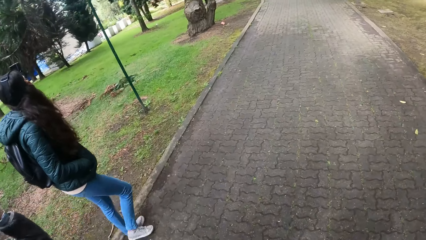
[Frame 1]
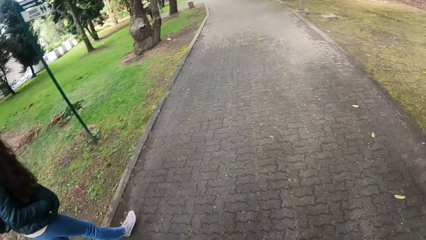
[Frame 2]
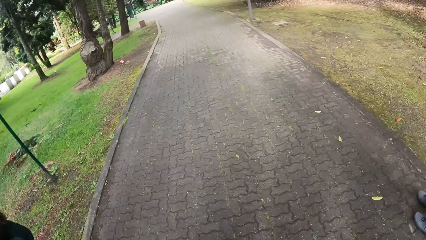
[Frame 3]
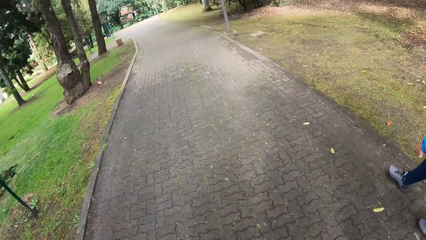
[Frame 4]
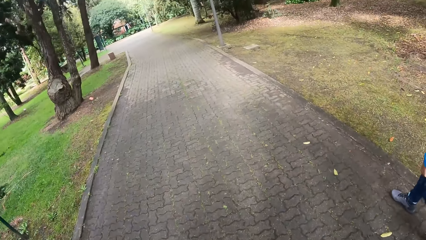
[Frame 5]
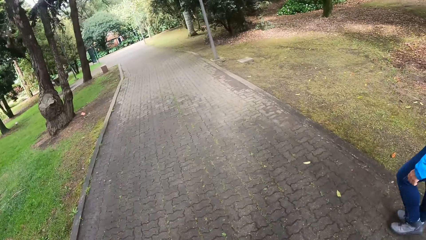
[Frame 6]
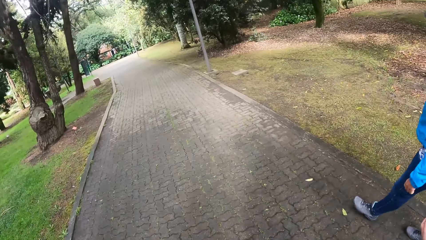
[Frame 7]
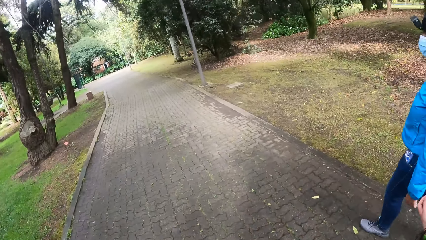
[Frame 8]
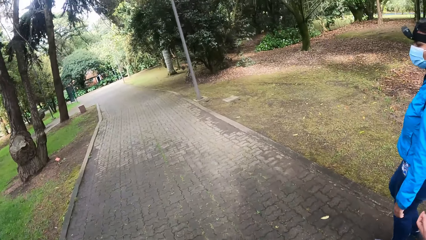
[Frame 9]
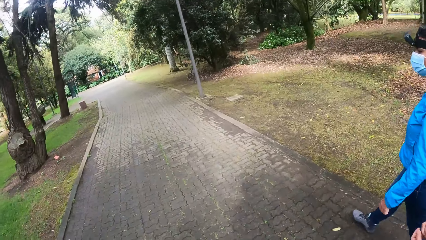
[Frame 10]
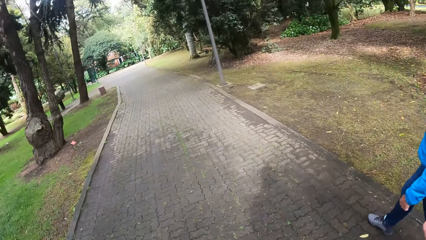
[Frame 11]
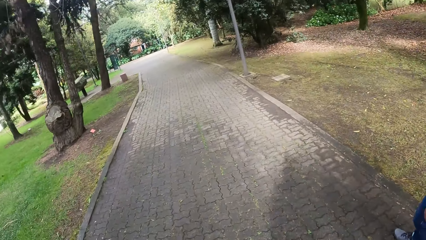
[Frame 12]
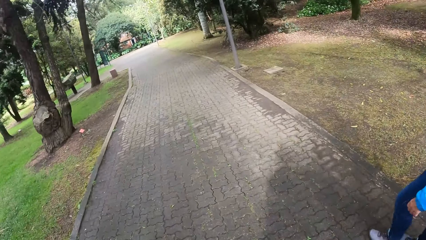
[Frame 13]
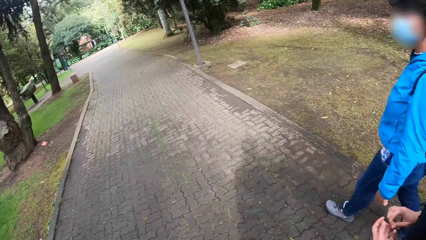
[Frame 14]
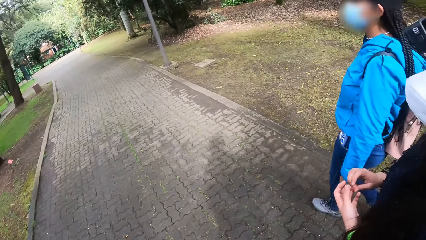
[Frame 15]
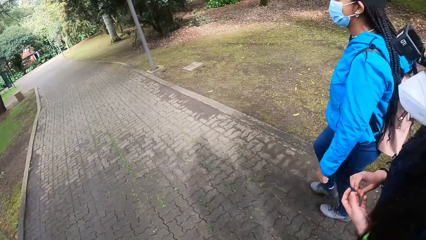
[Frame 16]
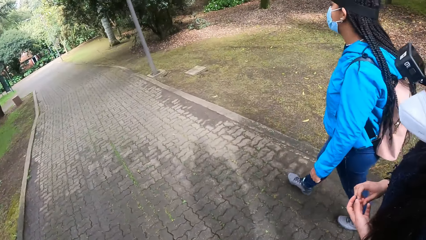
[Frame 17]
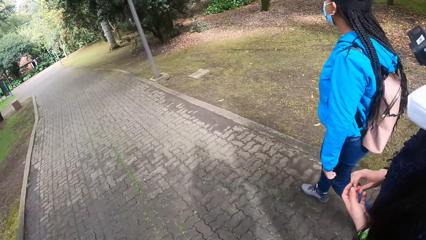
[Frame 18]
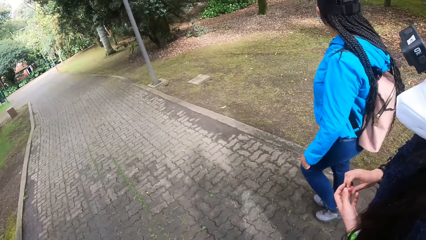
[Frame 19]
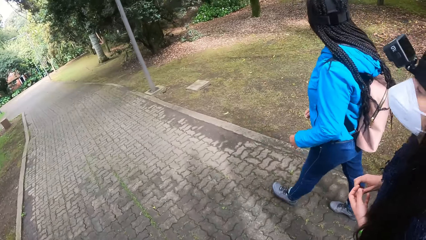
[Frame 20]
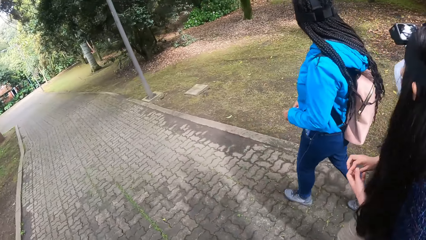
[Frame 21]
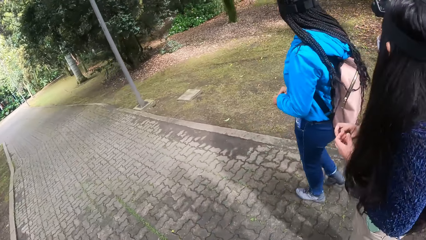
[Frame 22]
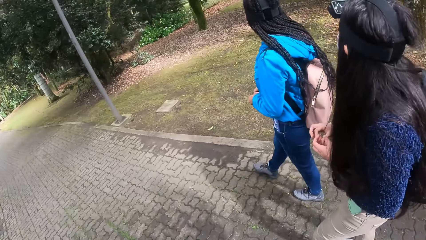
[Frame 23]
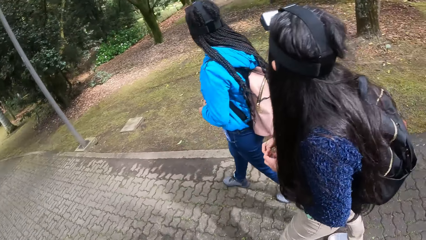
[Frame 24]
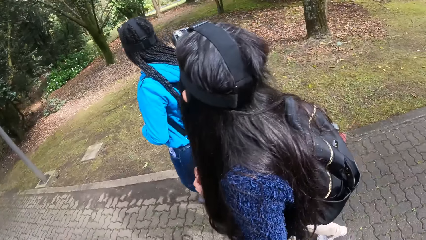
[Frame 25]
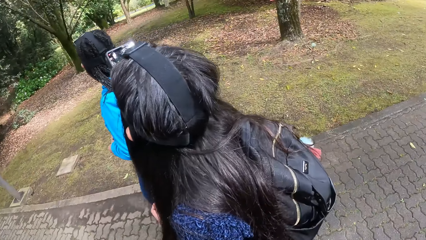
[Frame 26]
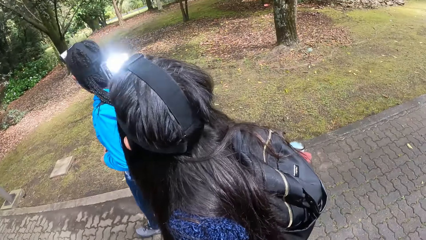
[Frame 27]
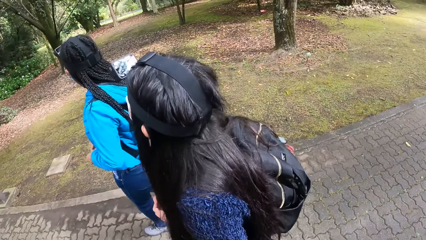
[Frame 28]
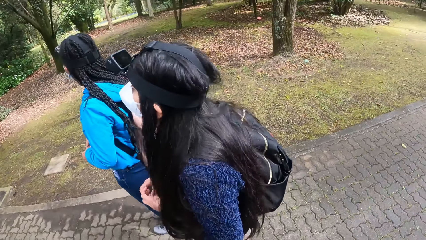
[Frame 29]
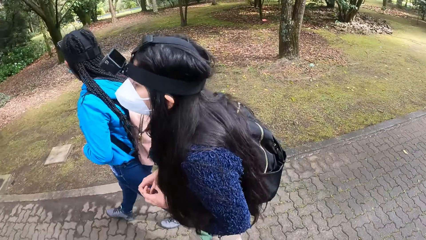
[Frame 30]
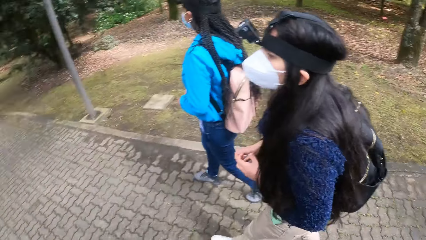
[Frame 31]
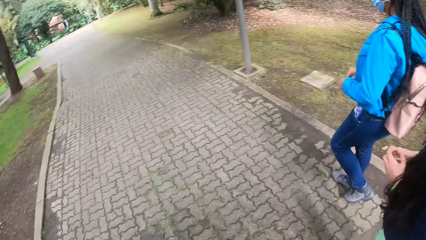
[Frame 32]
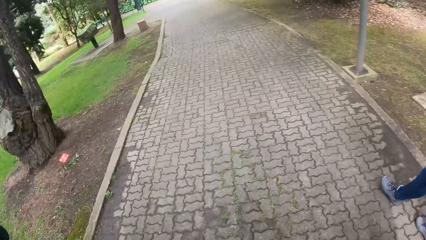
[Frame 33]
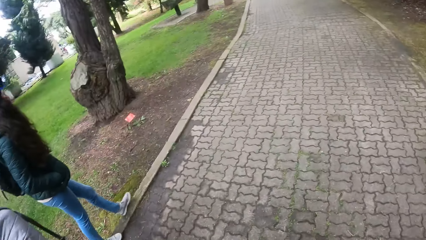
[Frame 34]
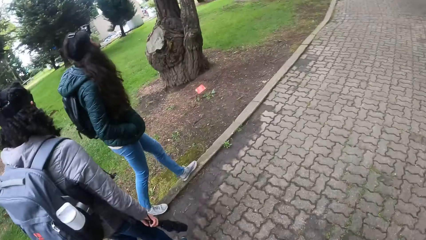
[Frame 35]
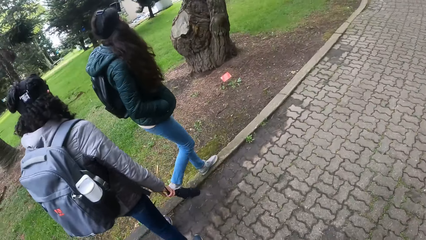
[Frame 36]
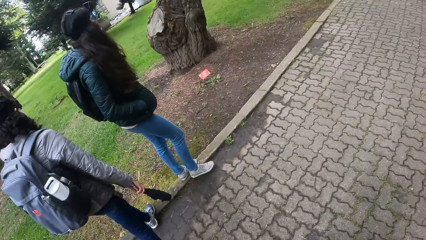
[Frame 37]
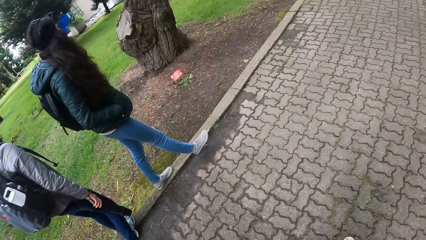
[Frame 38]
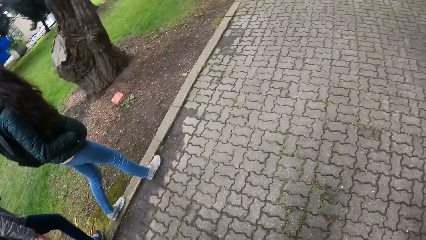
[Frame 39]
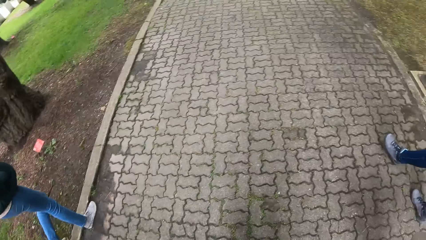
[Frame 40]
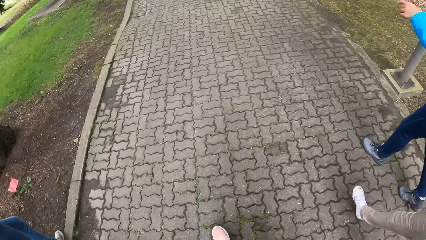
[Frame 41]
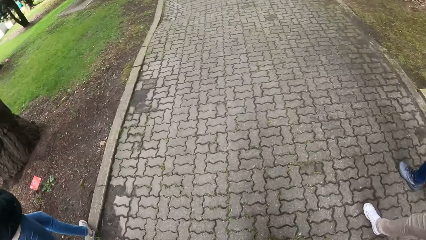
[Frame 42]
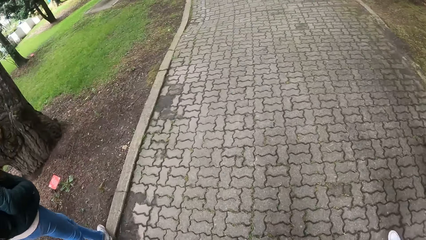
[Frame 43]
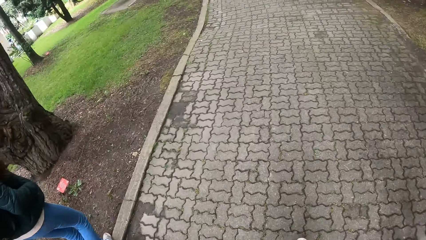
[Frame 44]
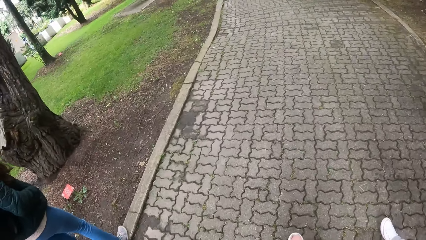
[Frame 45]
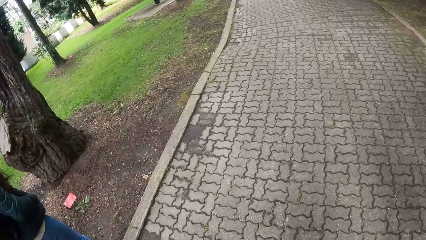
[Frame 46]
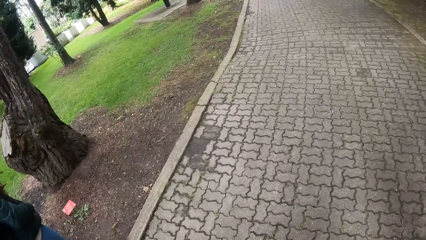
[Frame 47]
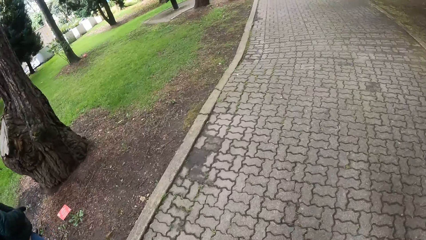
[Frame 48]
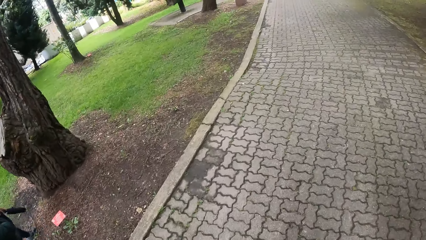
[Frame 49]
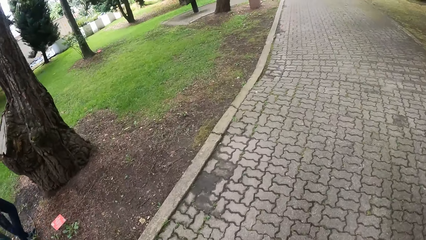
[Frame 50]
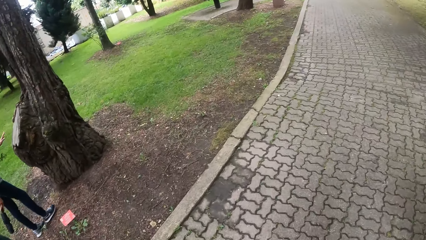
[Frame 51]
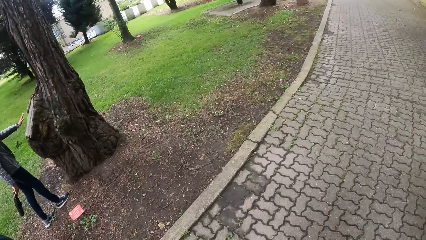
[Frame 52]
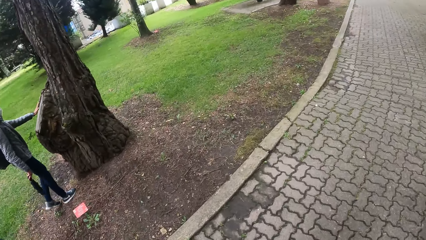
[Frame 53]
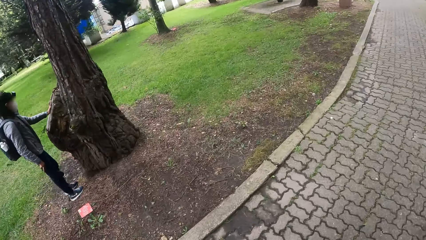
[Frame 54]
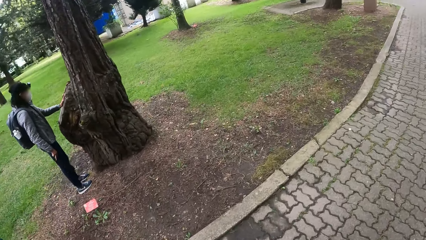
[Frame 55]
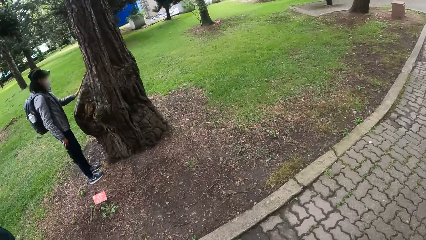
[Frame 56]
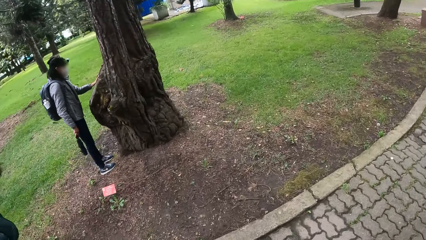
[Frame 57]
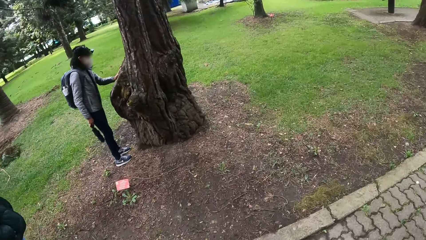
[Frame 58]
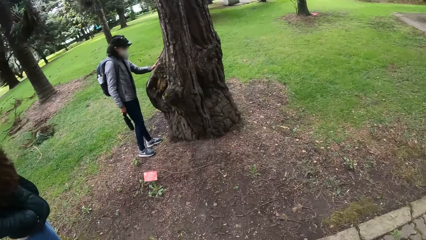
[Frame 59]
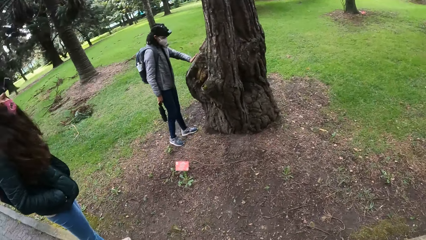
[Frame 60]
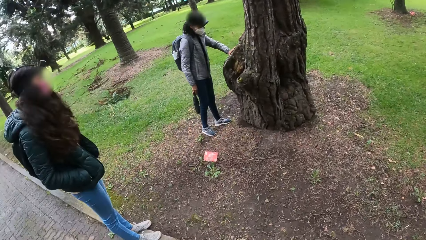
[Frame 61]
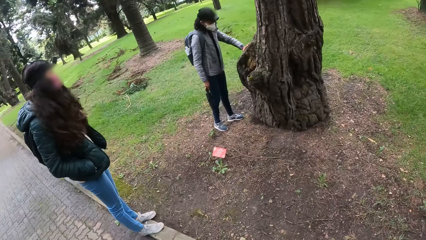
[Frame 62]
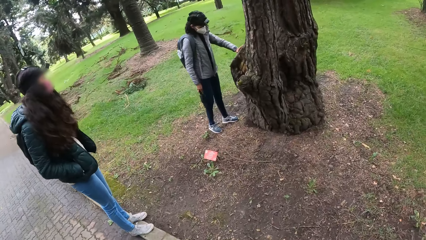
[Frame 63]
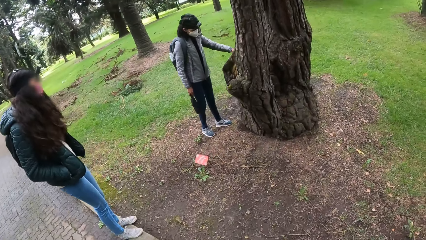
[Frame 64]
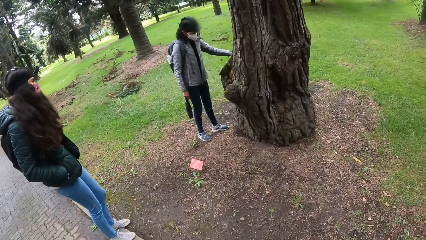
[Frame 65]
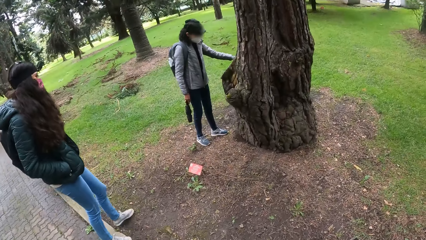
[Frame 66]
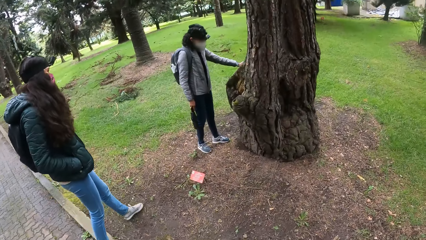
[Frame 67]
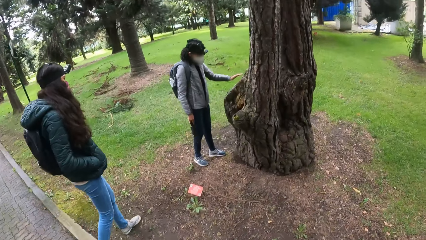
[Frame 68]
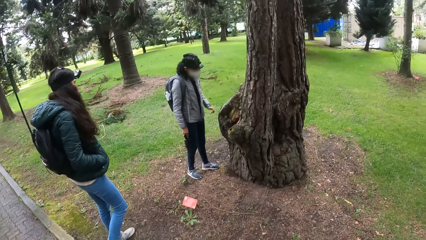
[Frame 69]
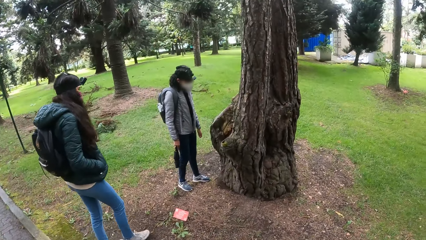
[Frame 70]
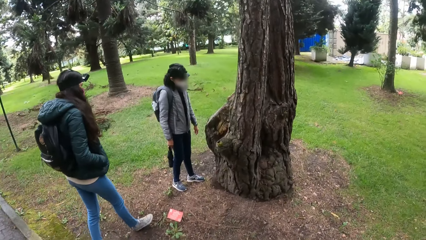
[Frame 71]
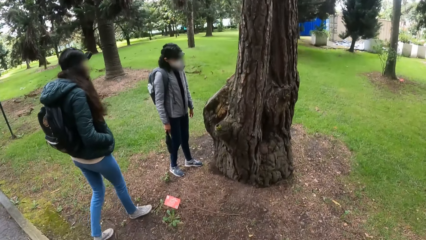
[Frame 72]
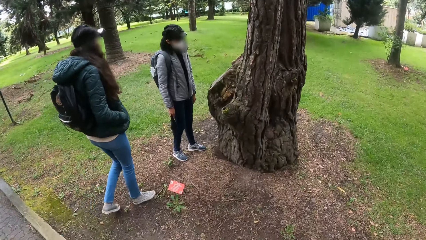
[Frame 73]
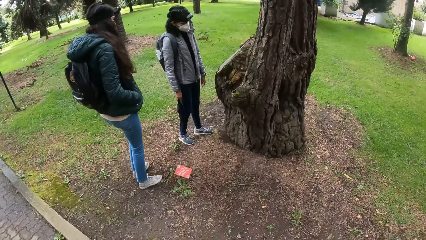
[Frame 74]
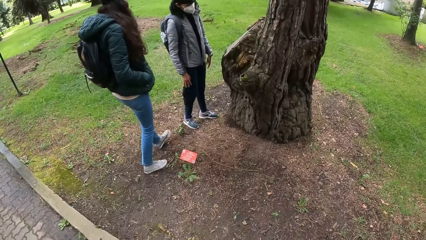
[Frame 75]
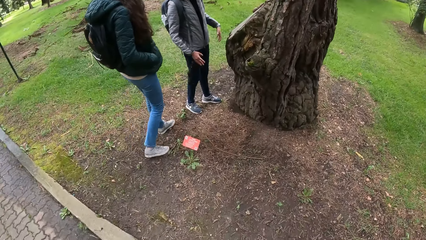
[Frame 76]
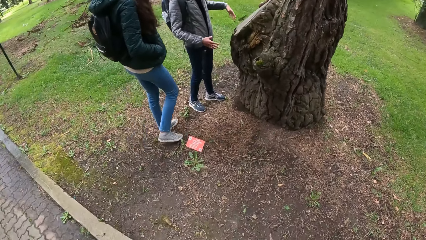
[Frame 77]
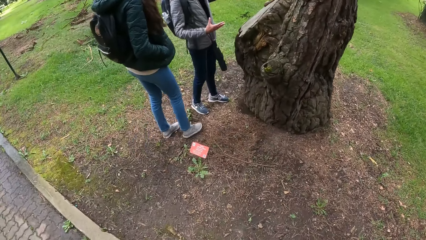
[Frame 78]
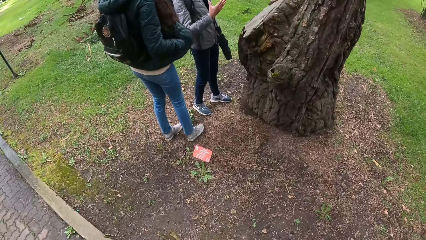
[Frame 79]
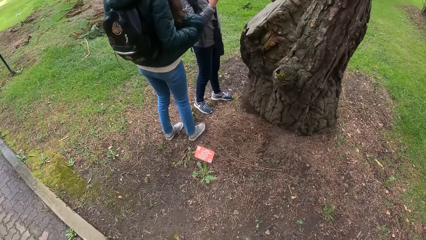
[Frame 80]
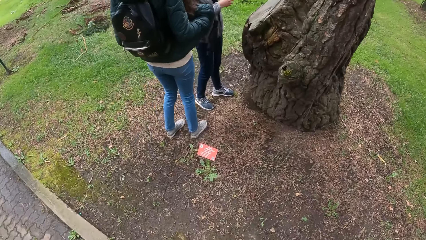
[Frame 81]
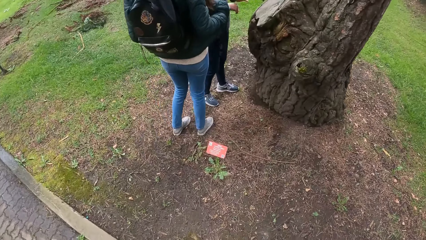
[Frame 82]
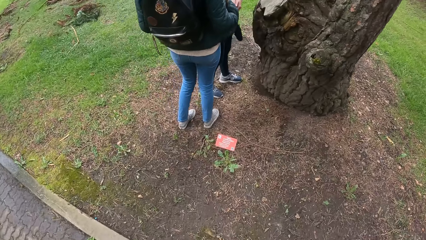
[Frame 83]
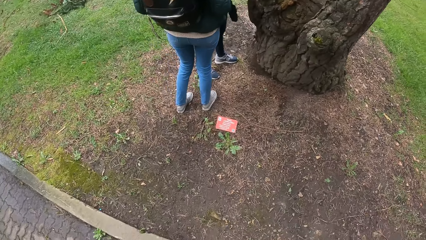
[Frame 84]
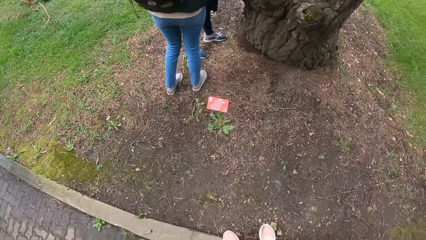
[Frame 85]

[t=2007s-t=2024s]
A woman walks into a garden. The woman touches a tree on the garden with her right hand. The camera wearer looks around. Another woman walks into the garden.
